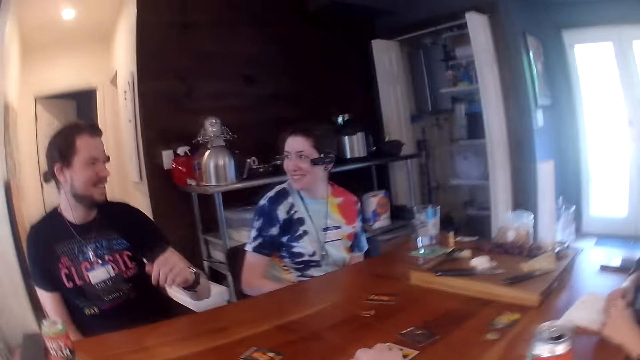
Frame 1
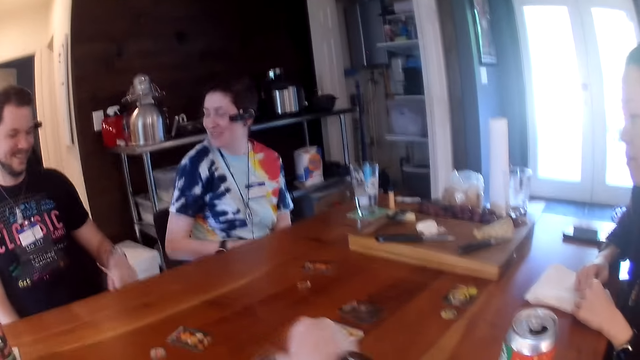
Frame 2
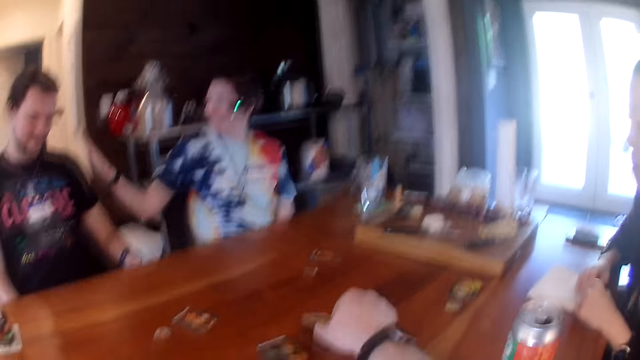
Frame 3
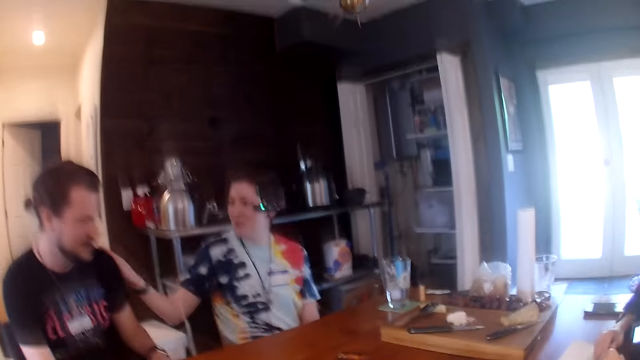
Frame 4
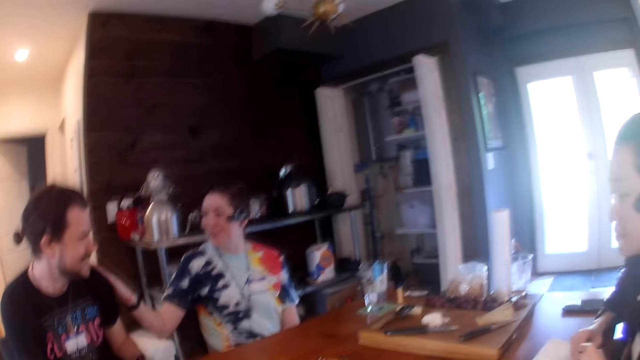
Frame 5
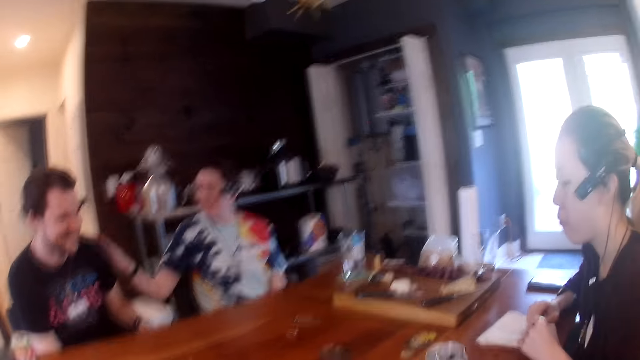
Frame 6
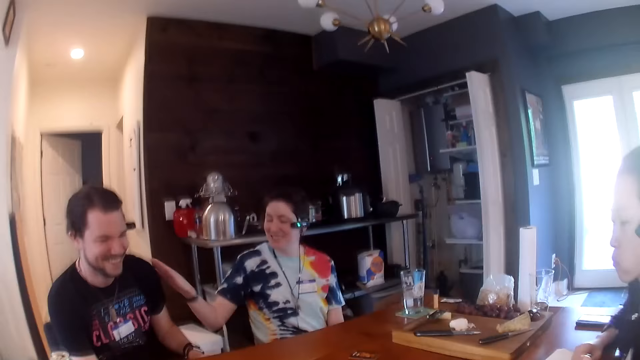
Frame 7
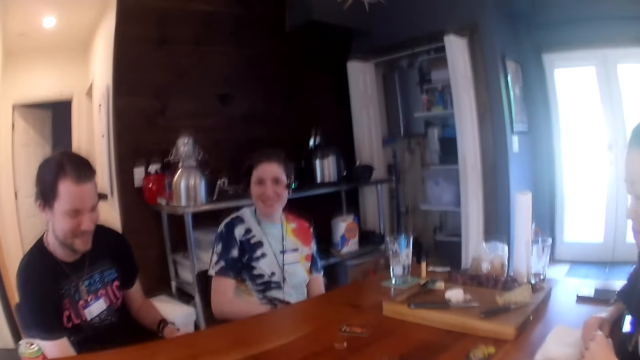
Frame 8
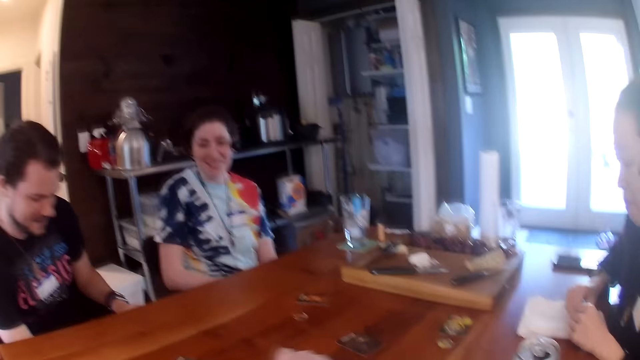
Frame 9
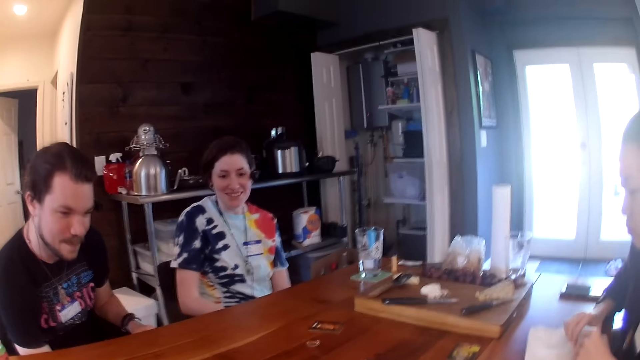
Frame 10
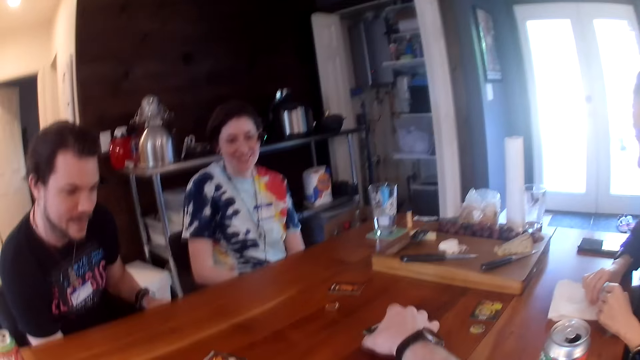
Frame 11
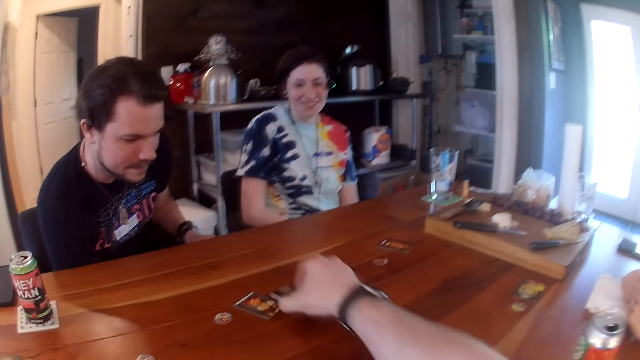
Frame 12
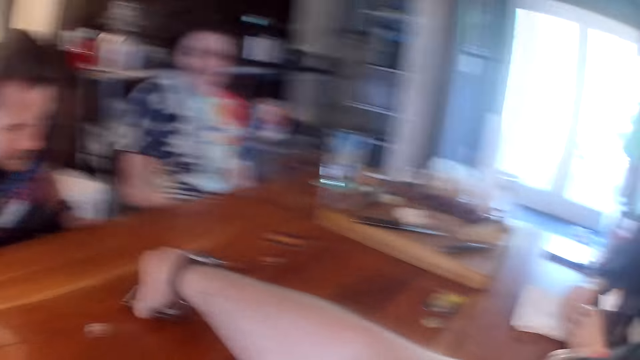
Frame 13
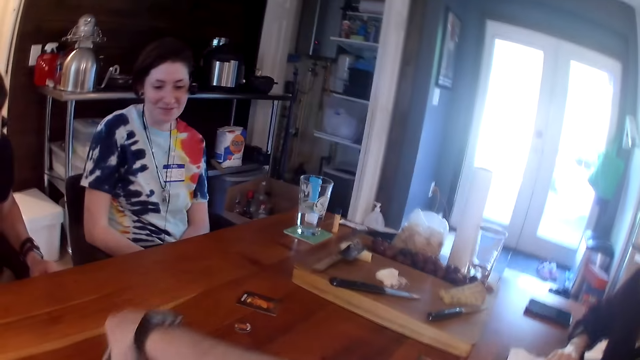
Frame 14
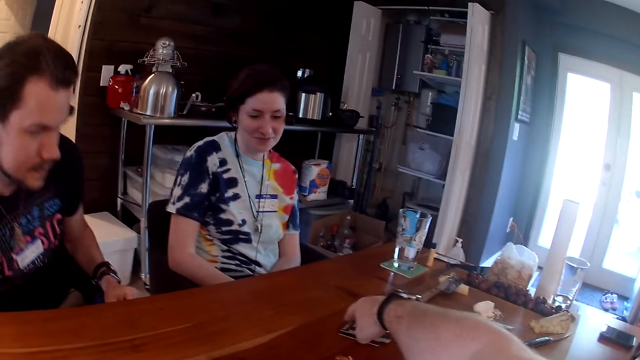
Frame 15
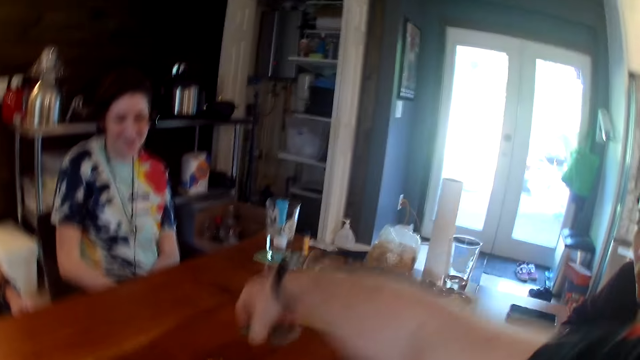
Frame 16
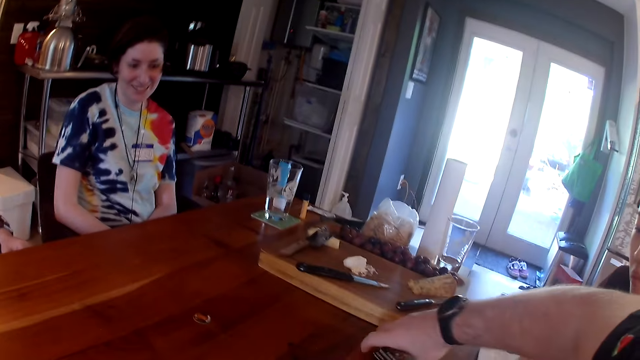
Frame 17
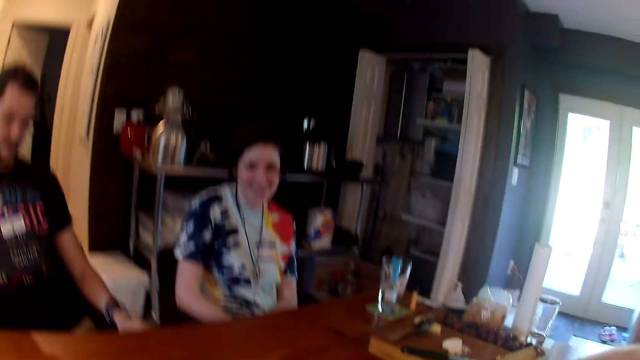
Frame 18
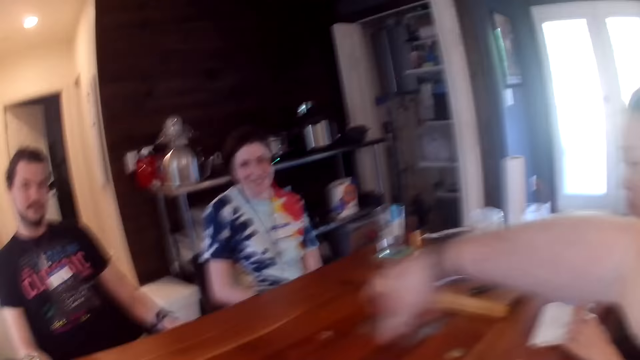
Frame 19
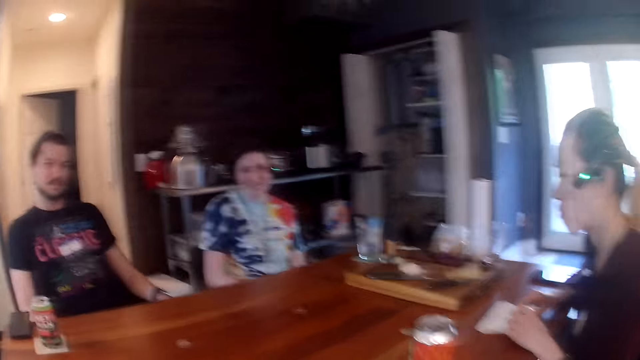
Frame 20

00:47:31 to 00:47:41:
The camera wearer talks. A man talks. A woman pats the man on his shoulder with her right hand. The camera wearer turns the card with his right hand on the table. He packs some cards from the table with his right hand. He talks with the woman. He picks the card.

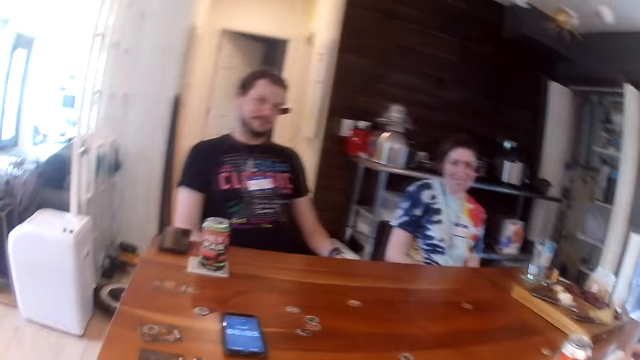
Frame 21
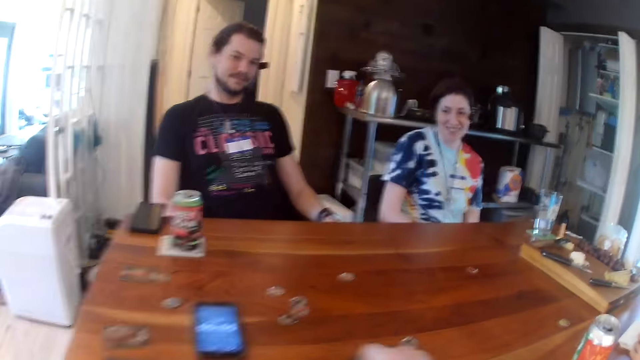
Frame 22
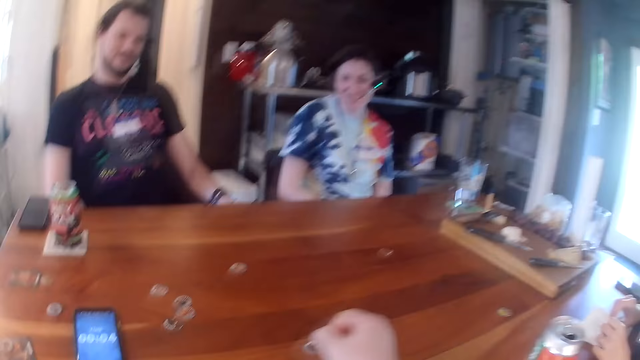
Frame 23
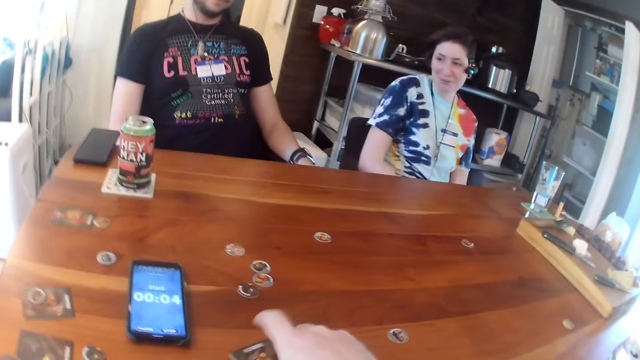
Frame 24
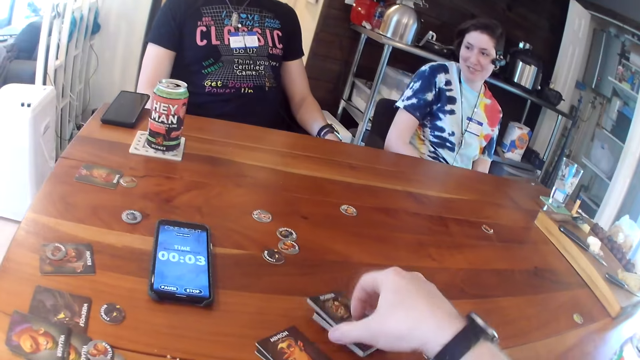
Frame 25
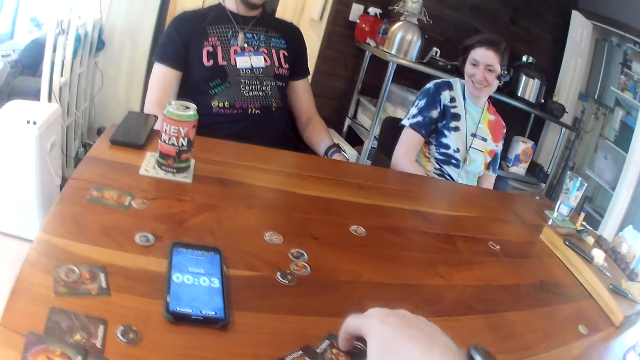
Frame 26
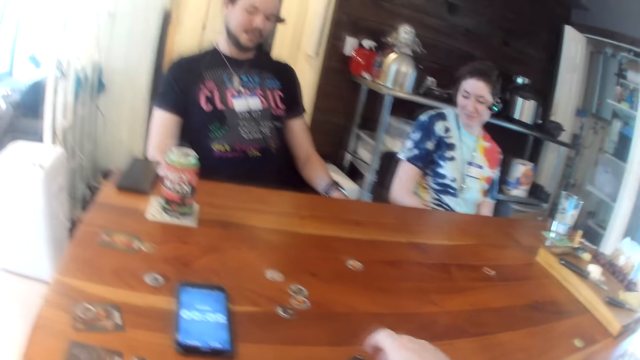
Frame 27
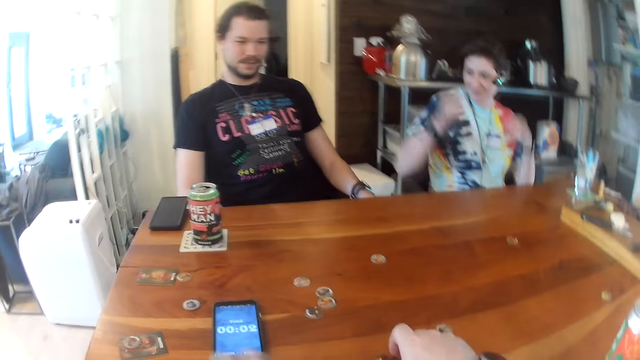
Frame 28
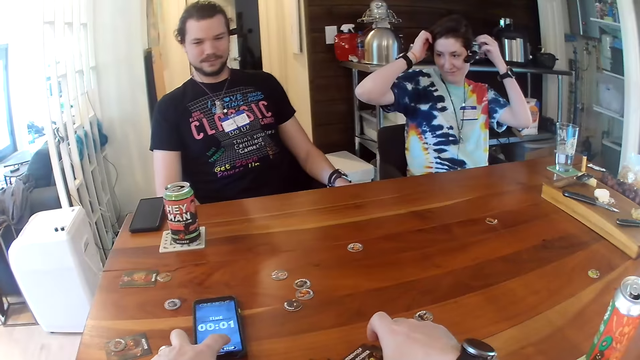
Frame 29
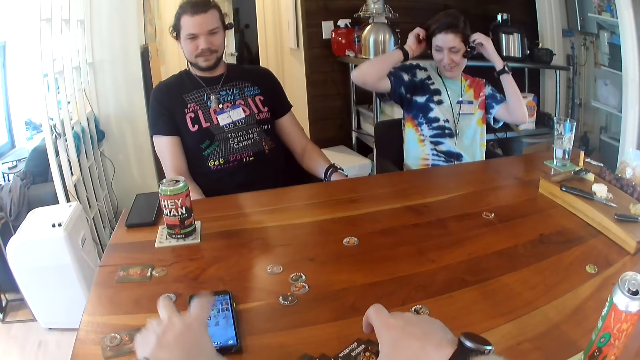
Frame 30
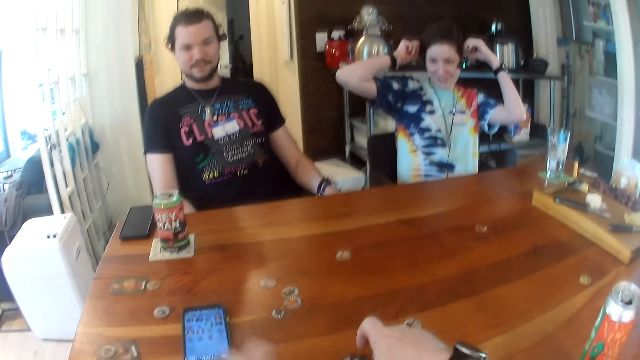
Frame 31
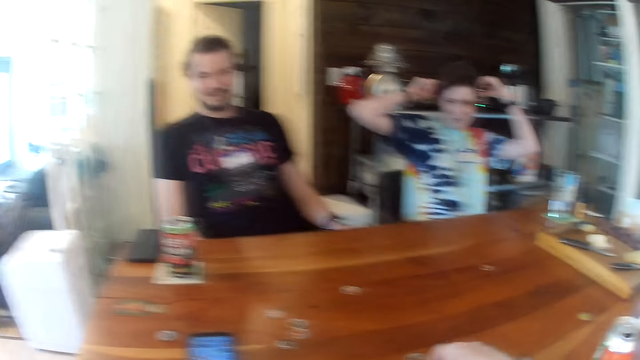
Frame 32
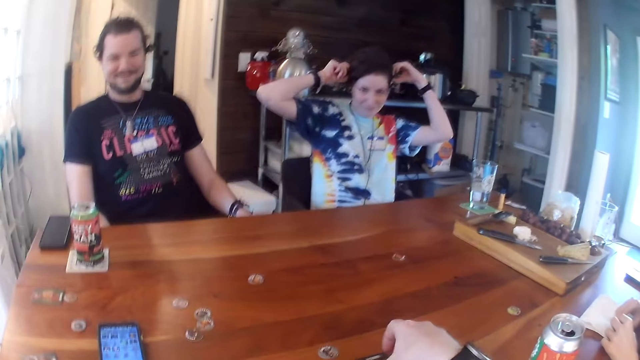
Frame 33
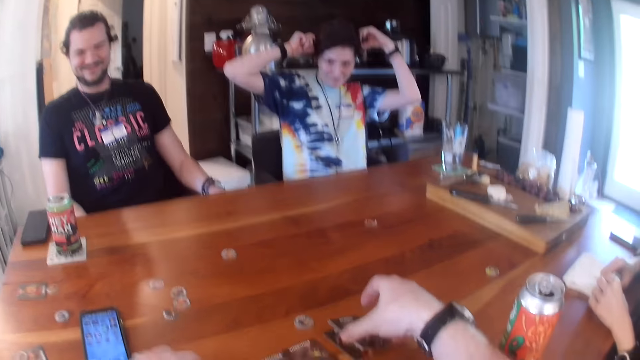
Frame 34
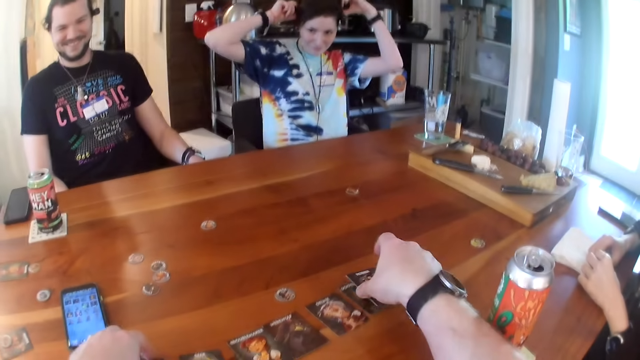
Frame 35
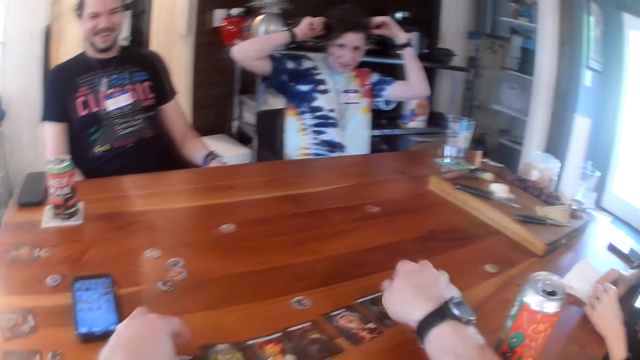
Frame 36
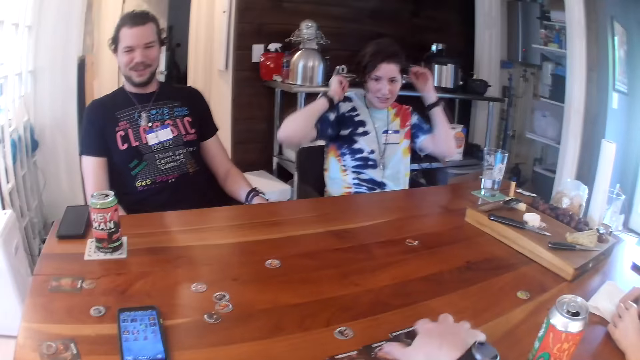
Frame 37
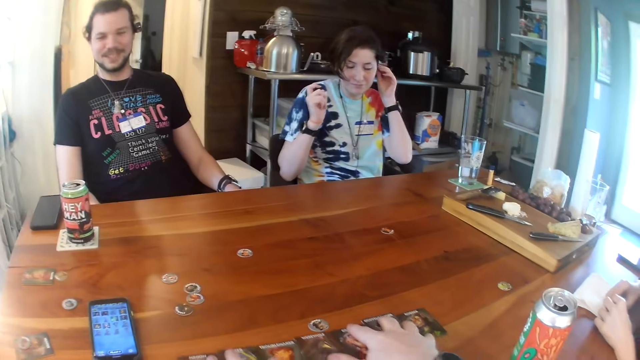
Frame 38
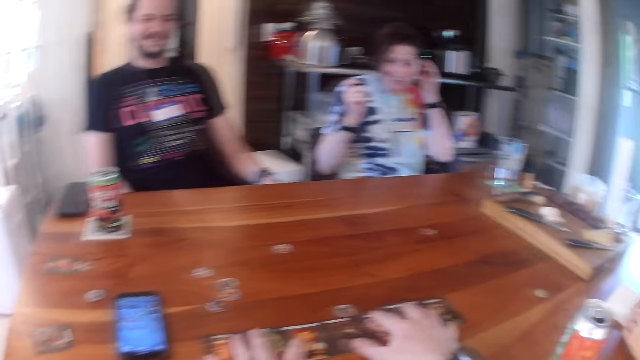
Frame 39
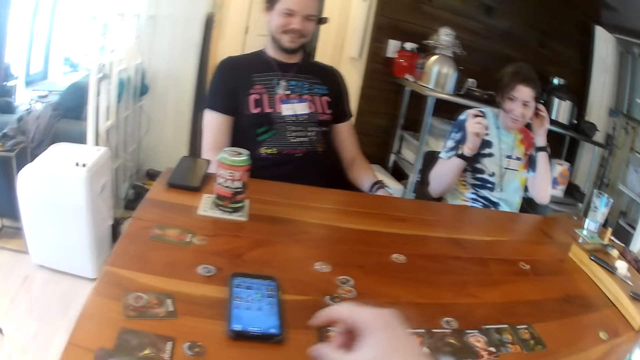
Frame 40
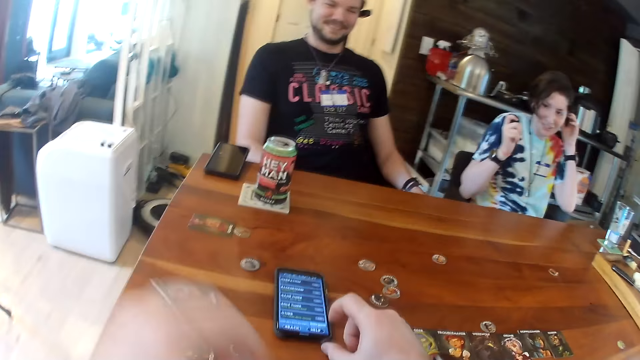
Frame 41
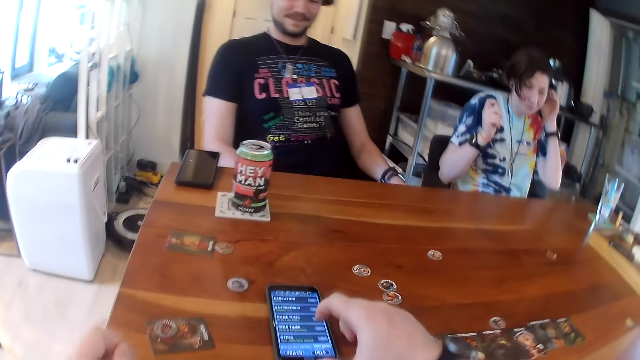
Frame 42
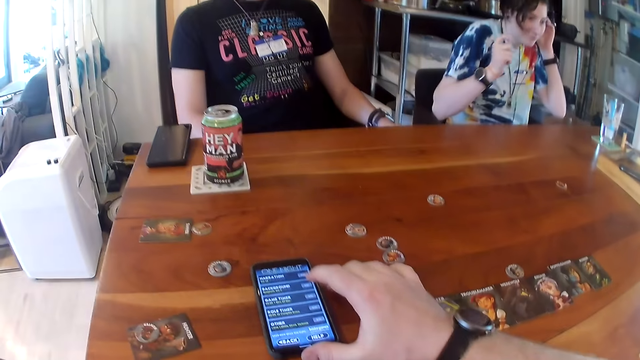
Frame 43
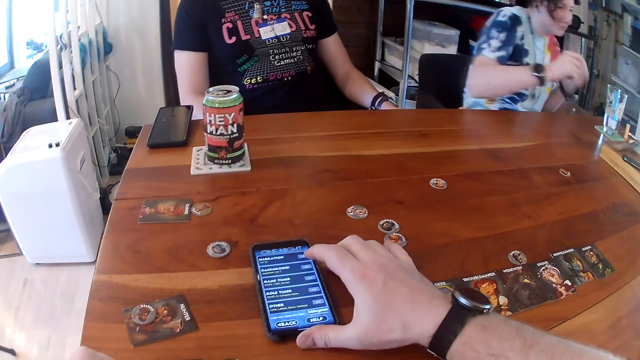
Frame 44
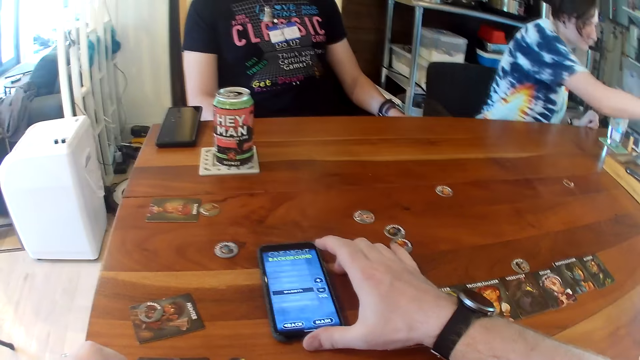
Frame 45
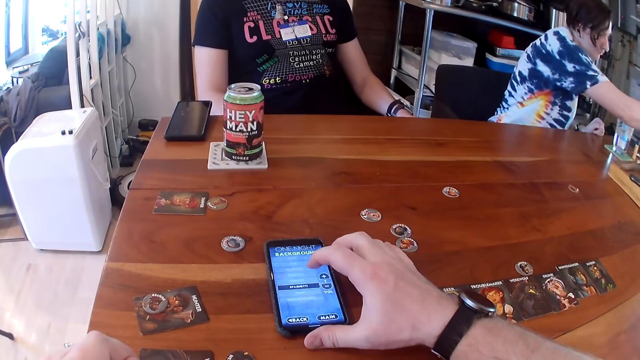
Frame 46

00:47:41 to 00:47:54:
The camera wearer shares the cards on the table with his right hand. He picks the card. He operates his phone with his left hand. A woman fixes a headset properly on her head with both hands. The woman touches her hair. The camera wearer talks. He forwards the cards with both hands on the table. The woman adjusts the headset with her left hand on her head. The camera wearer operates his phone with his right hand.
